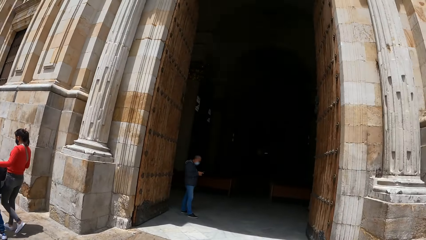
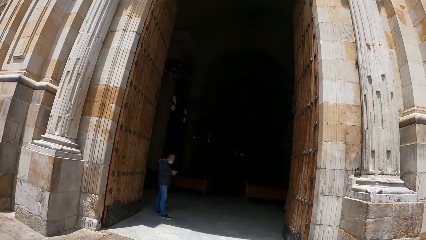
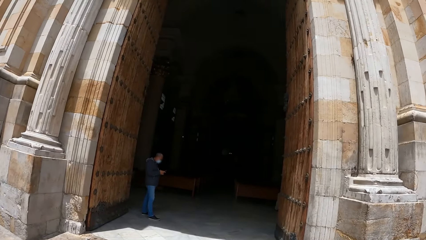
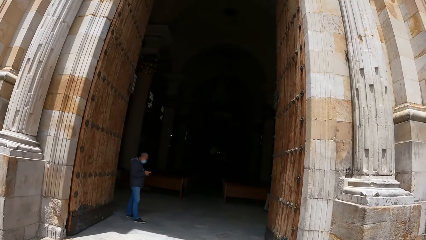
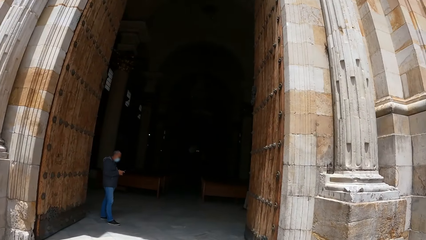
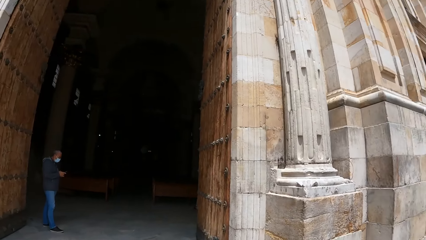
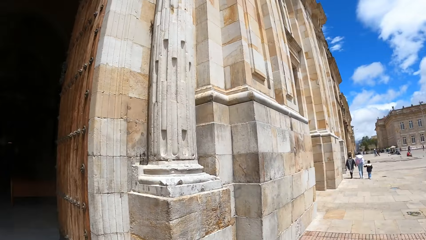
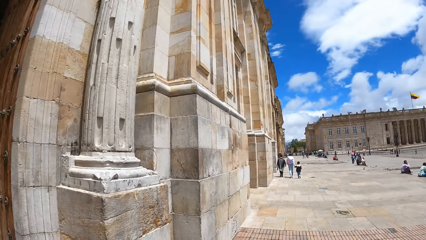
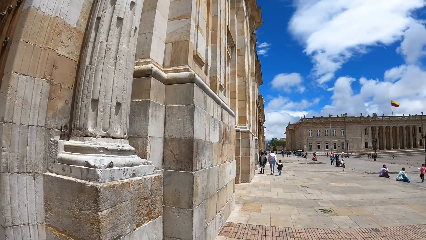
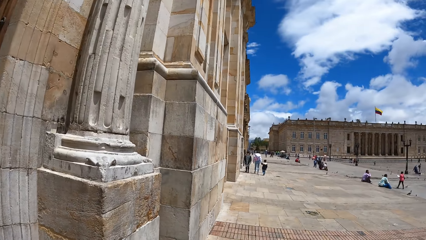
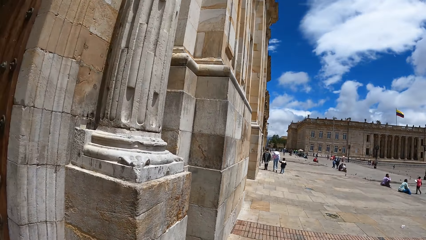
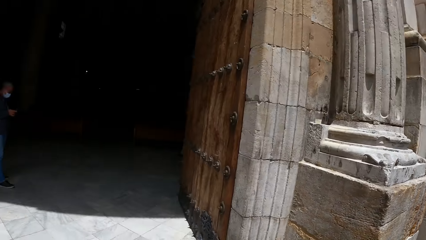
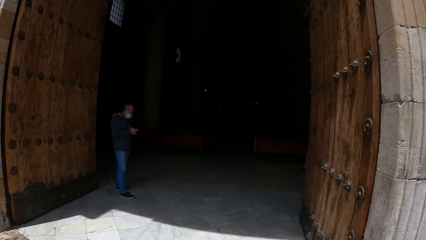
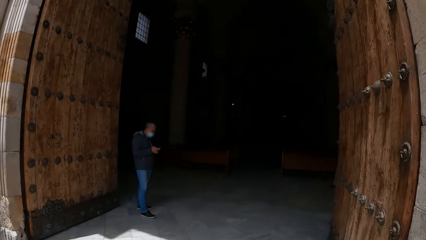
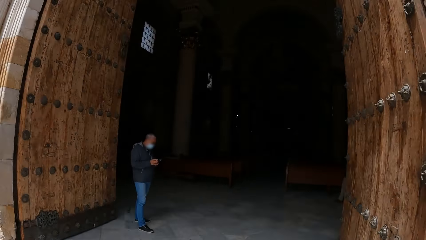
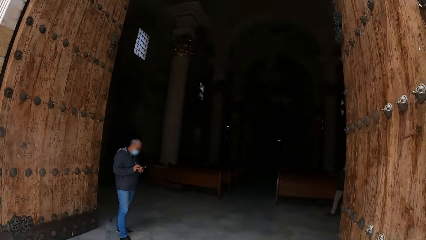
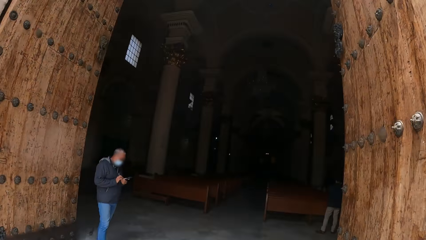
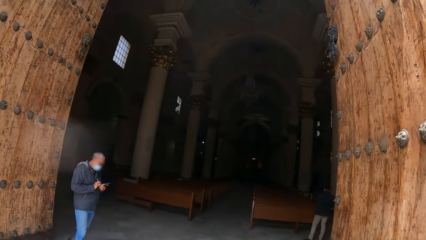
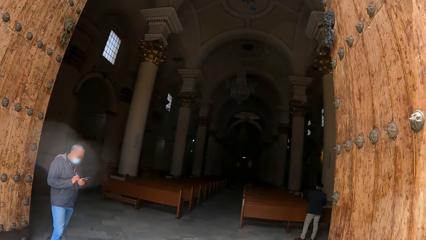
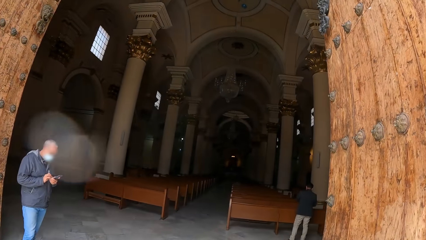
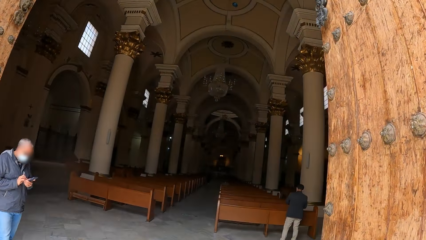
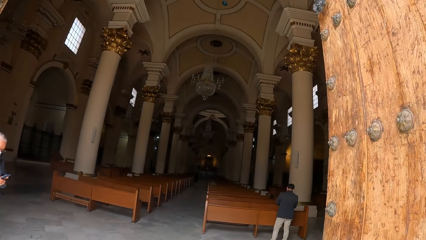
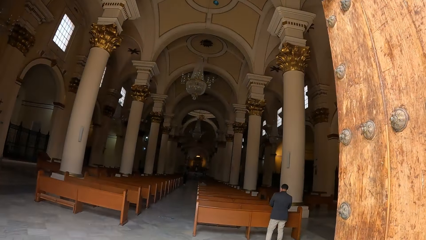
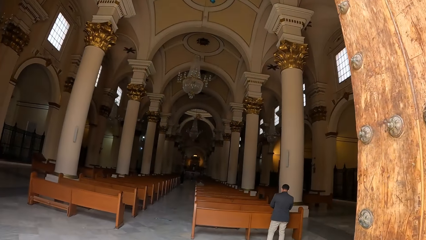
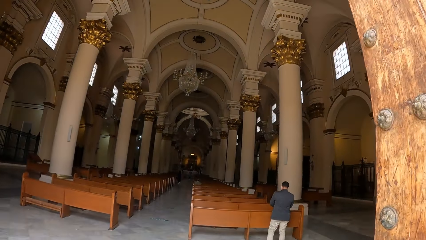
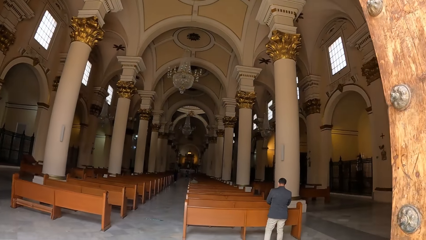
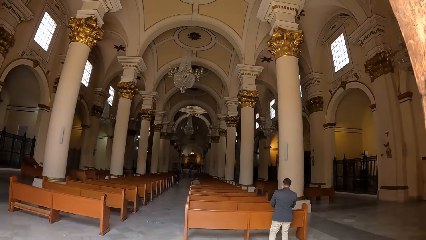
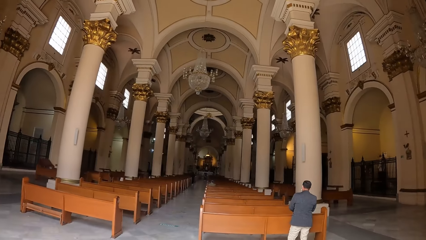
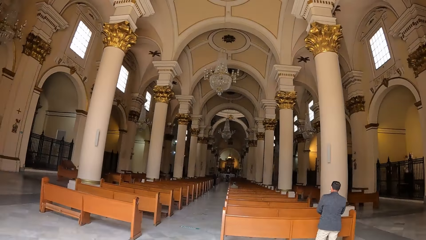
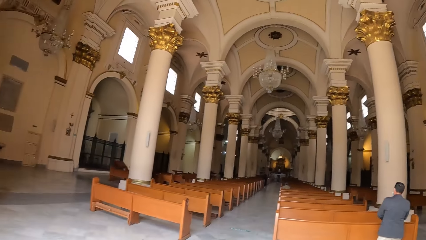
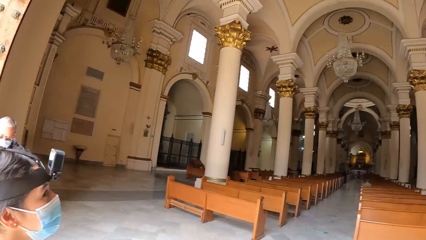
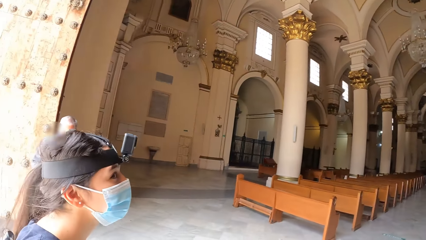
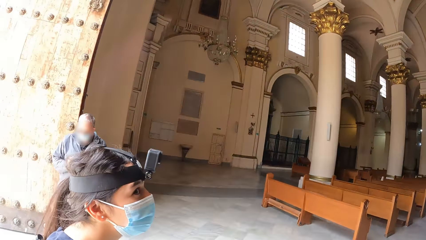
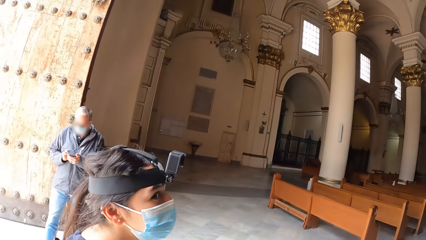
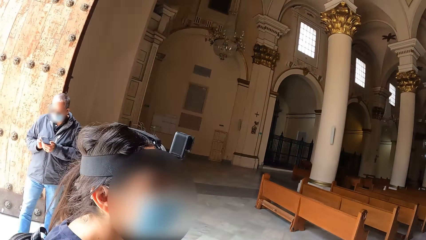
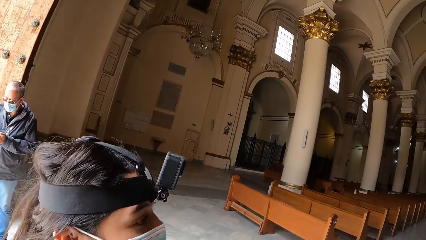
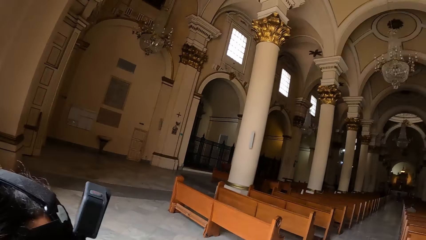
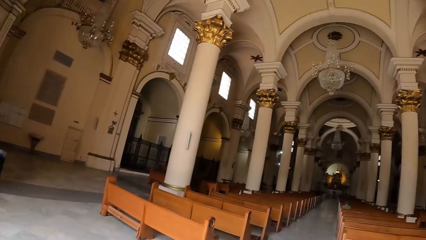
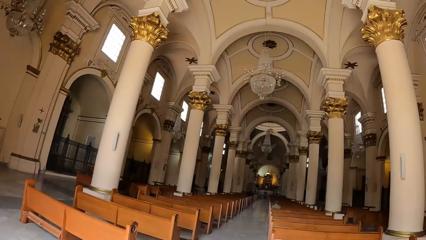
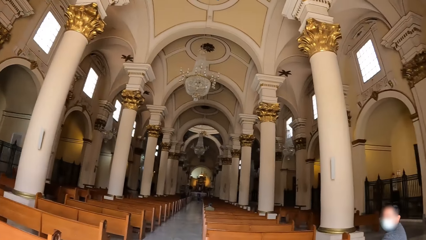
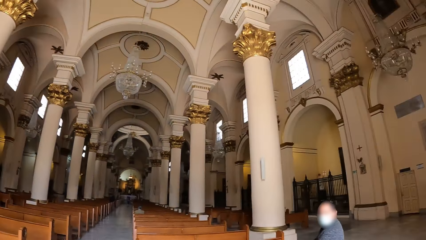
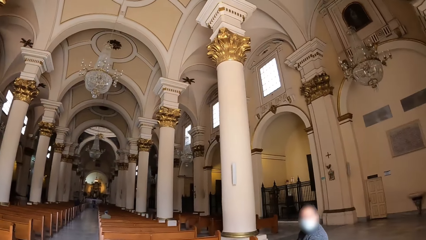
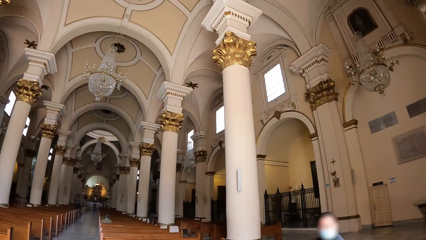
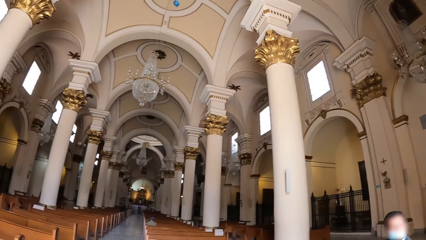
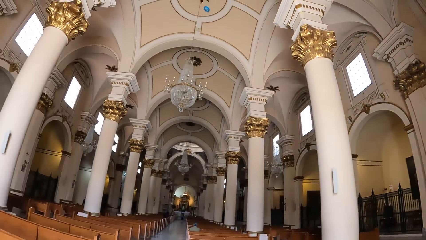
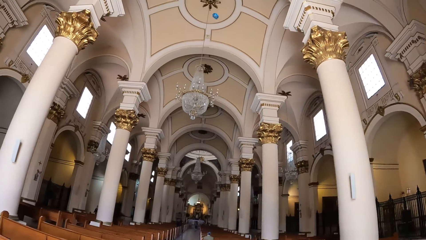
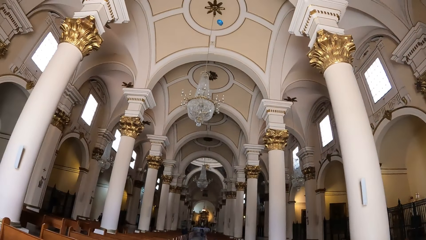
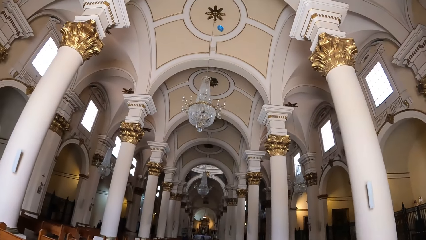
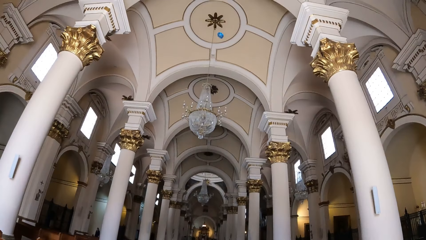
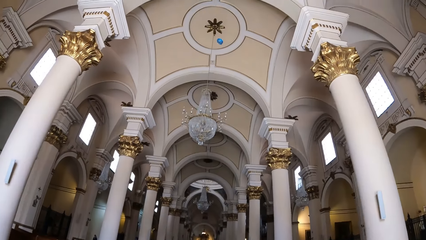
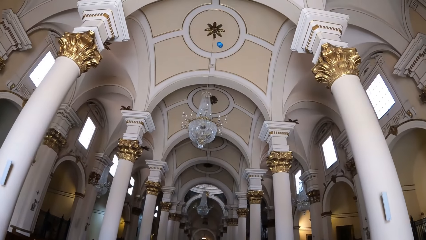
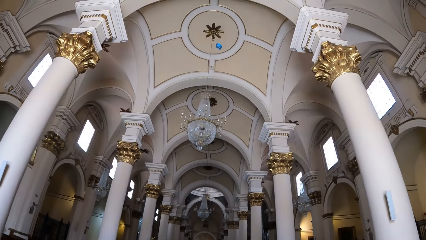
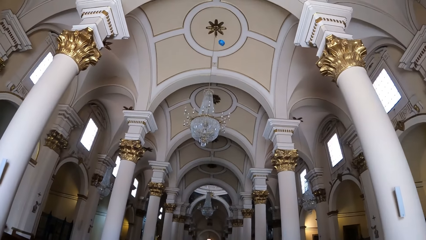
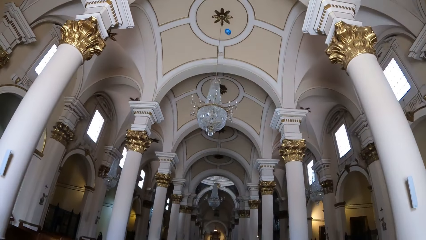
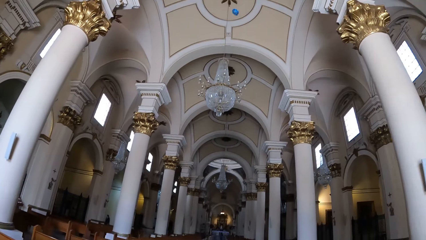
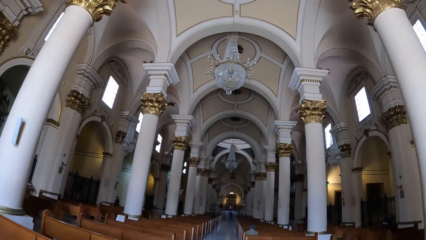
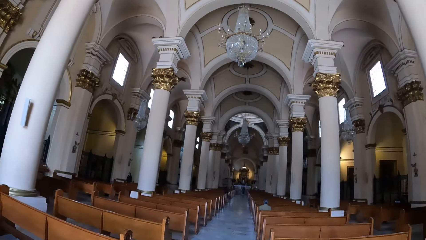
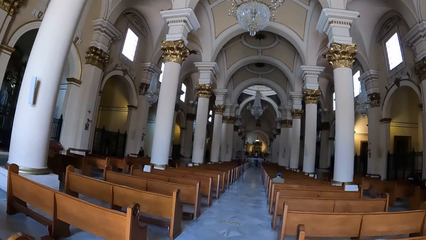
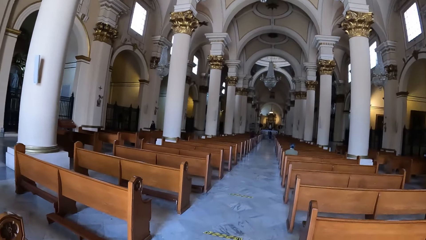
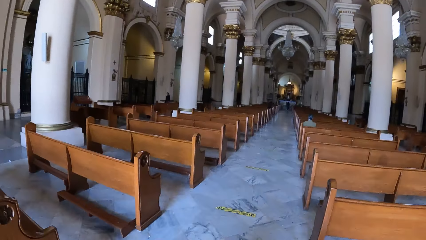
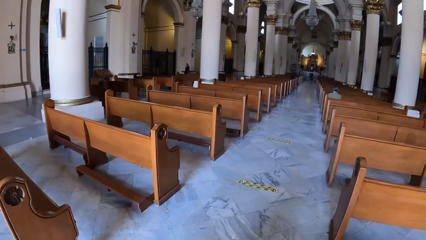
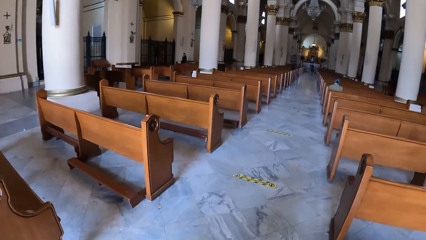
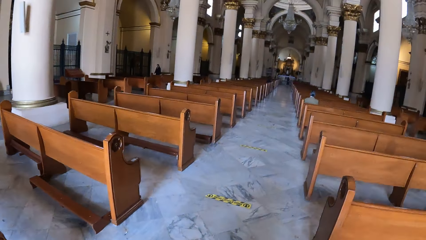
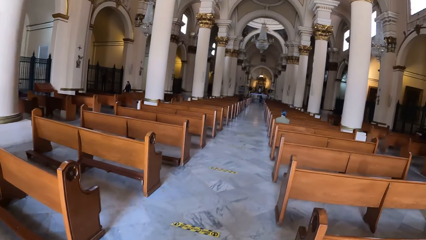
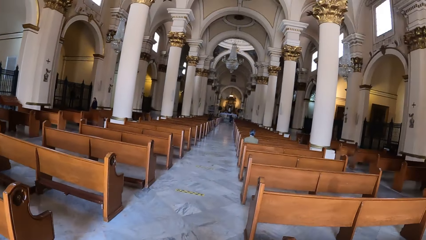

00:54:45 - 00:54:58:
The camera wearer walks in a church or chapel by the roadside. A man operates a phone with both hands. The man walks across the chapel and looks around the chapel. The camera wearer and the man walk across the chapel and look around the chapel.

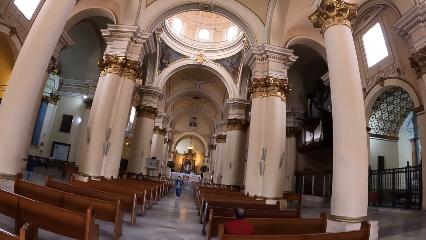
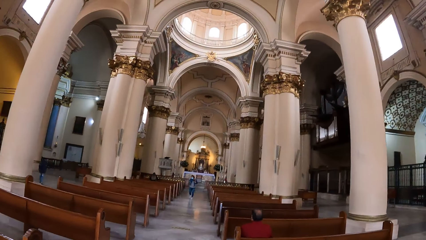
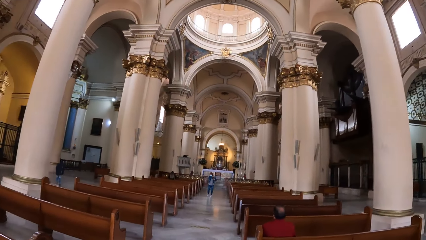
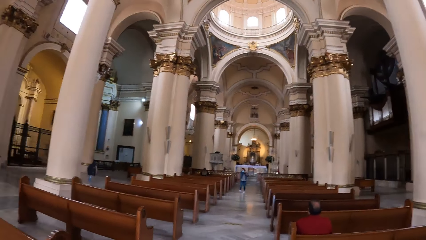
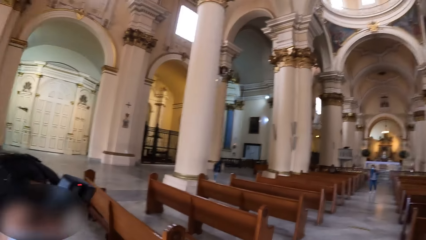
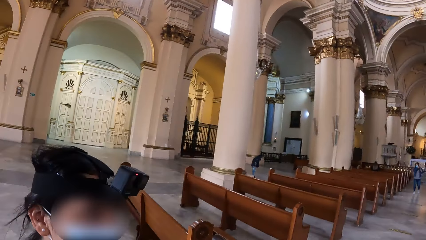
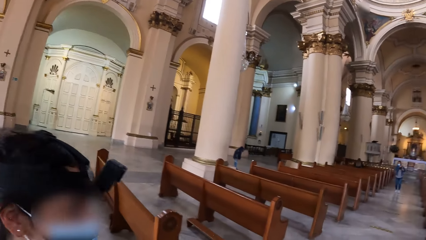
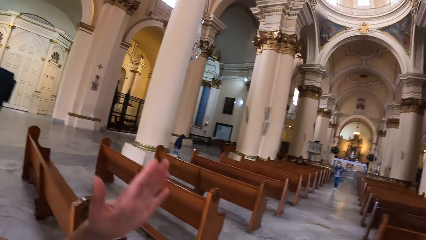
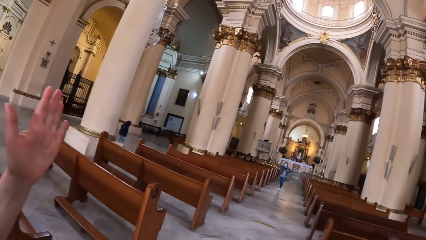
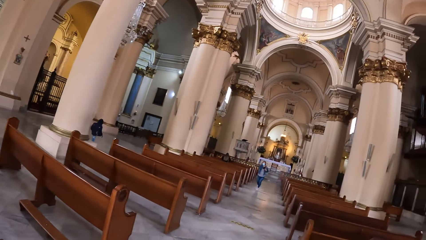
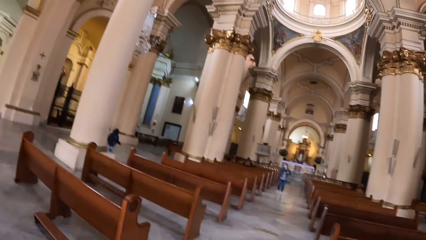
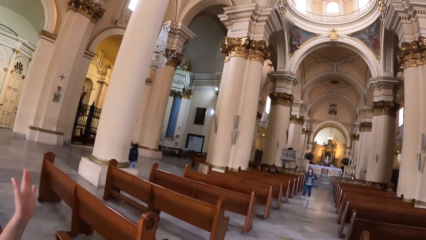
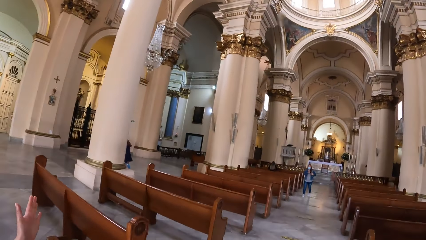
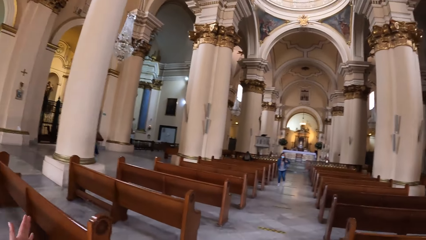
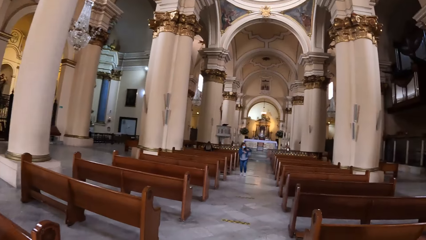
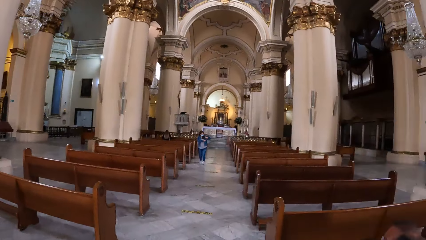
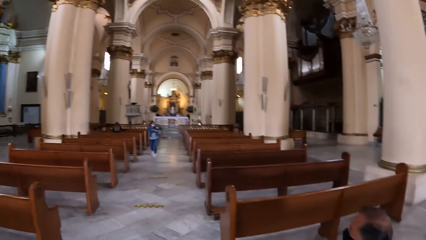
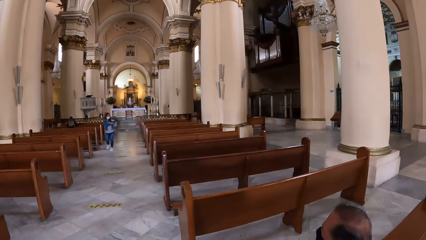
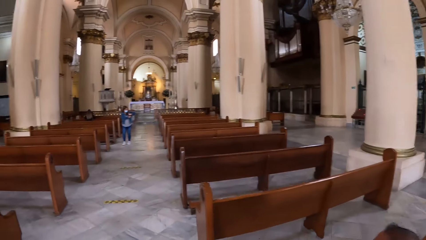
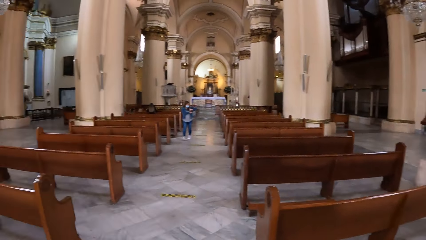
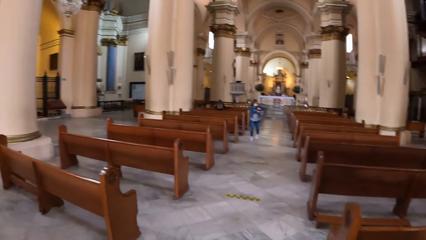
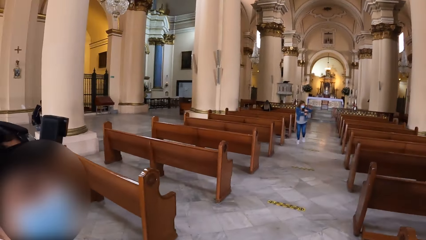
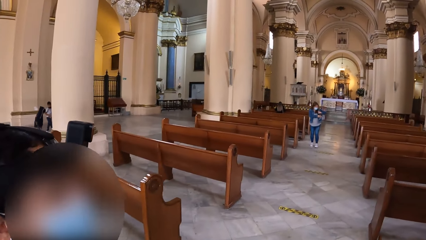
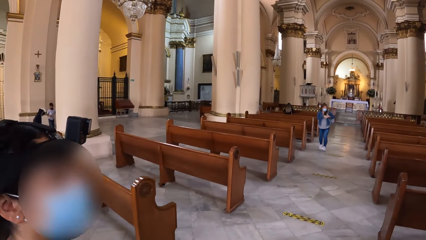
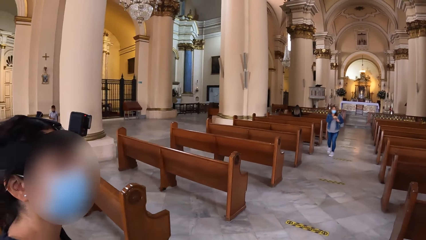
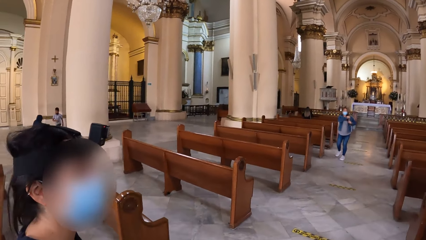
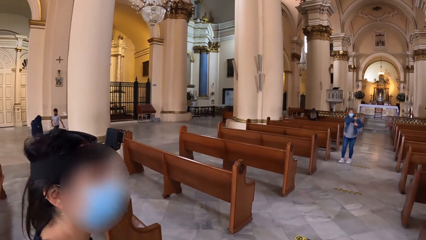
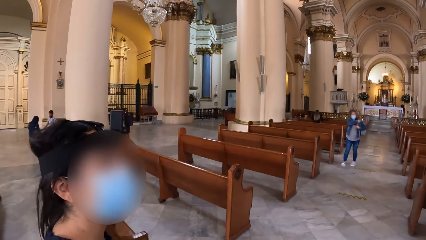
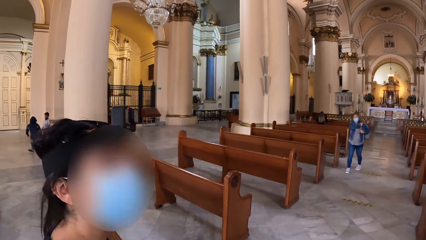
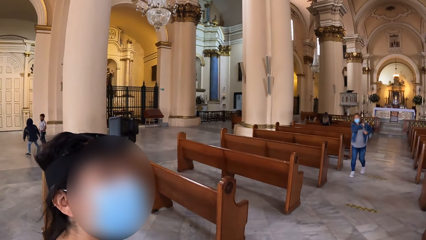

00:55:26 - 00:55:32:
A woman gesticulates with her left hand.
